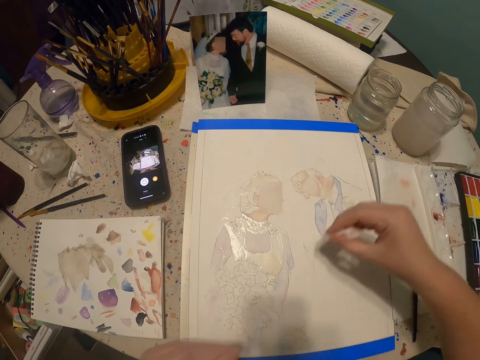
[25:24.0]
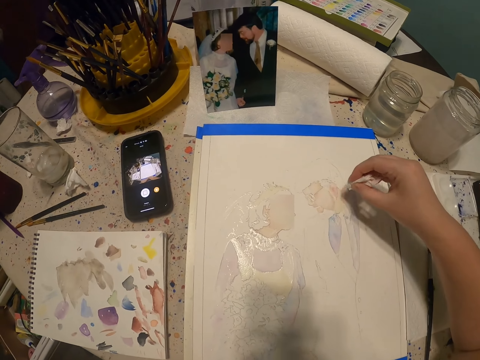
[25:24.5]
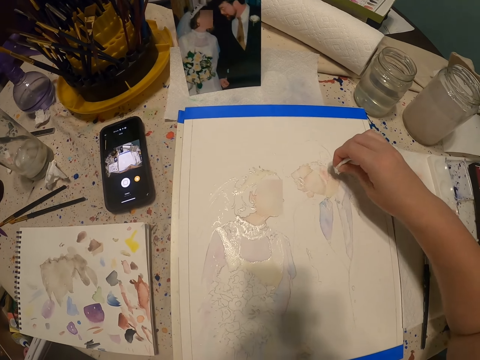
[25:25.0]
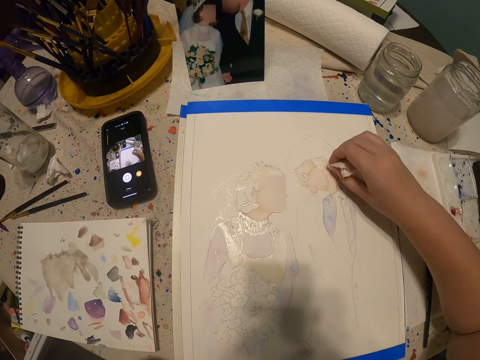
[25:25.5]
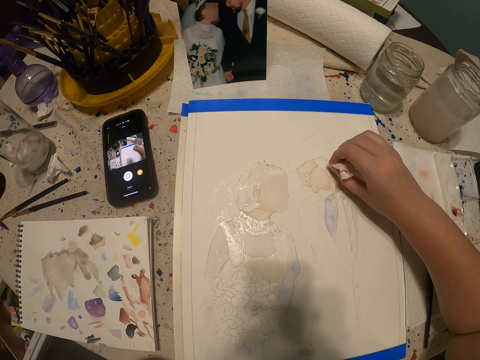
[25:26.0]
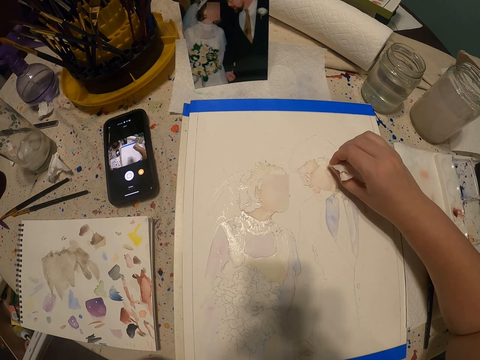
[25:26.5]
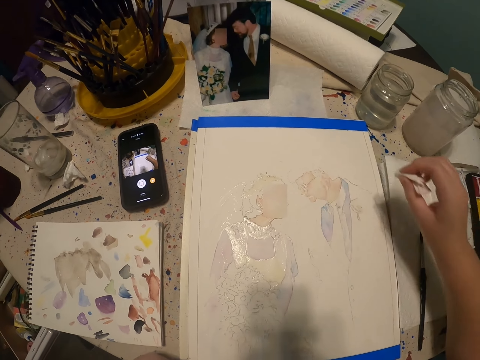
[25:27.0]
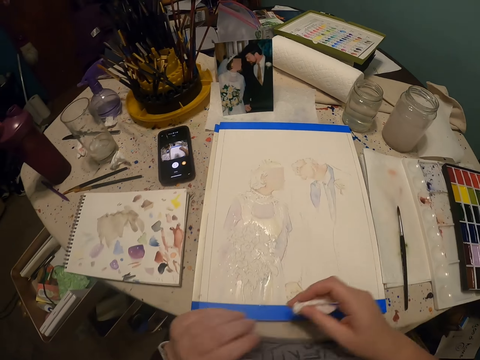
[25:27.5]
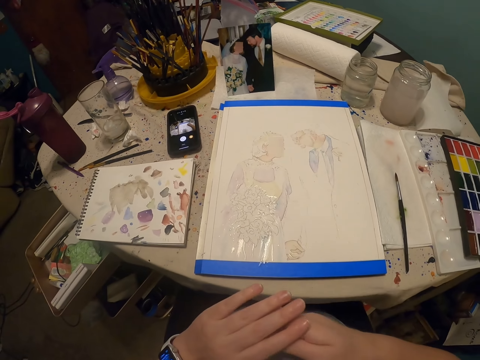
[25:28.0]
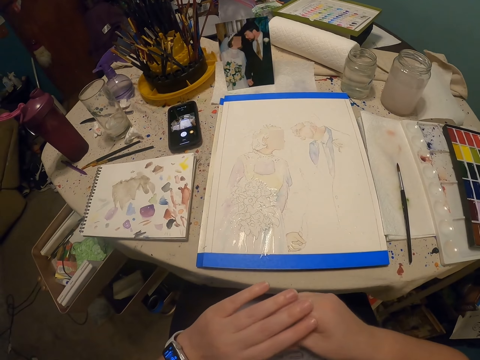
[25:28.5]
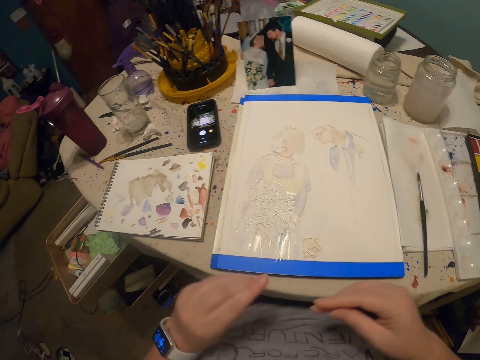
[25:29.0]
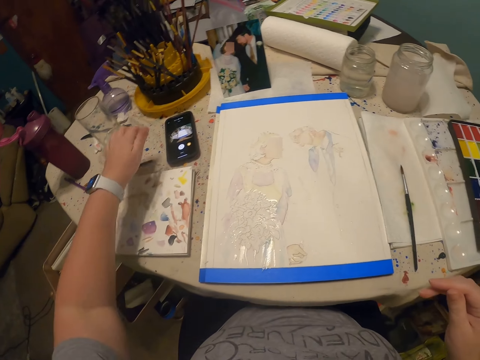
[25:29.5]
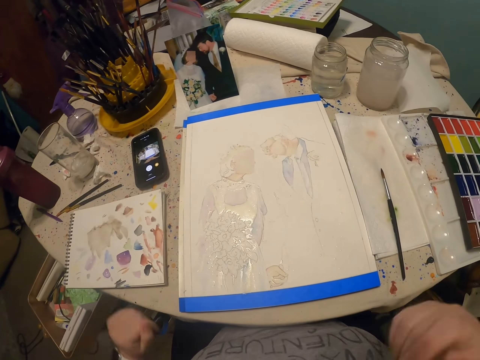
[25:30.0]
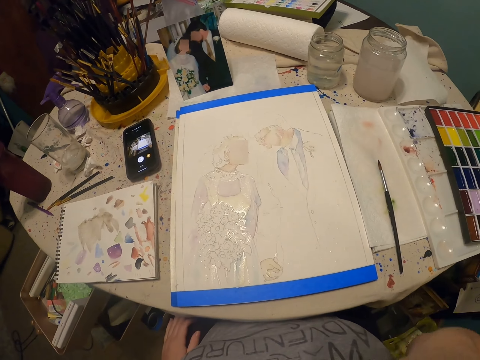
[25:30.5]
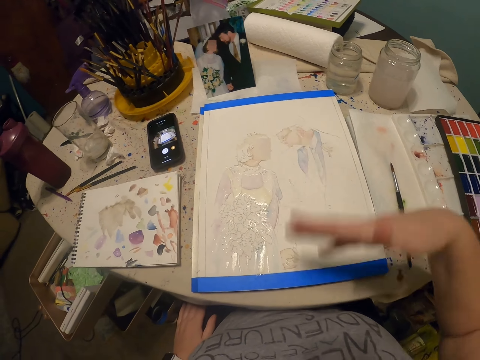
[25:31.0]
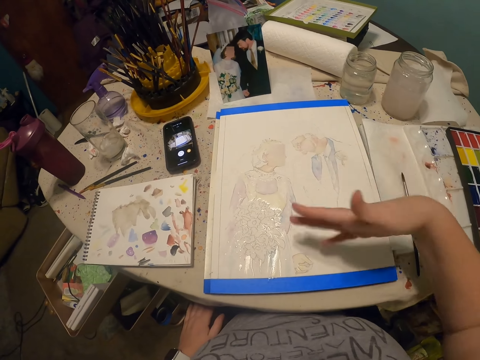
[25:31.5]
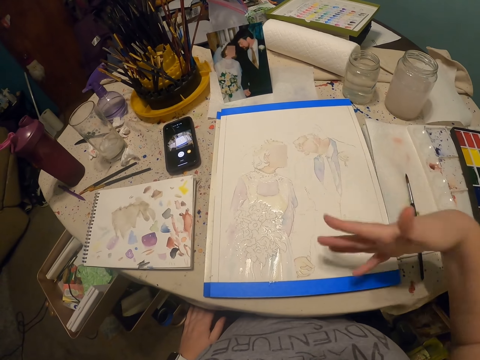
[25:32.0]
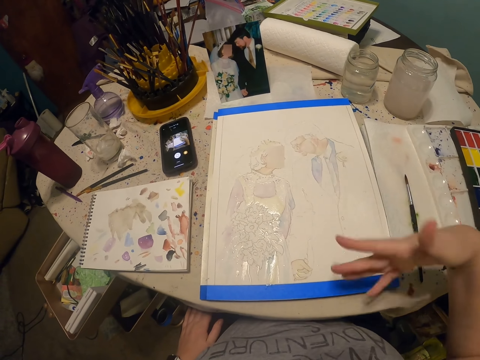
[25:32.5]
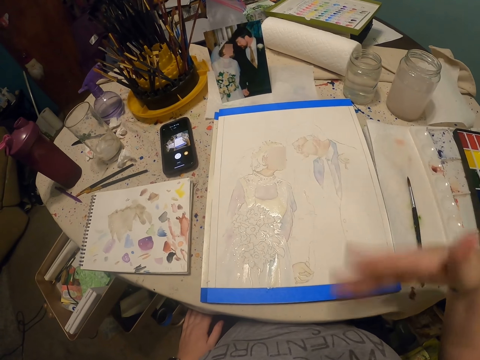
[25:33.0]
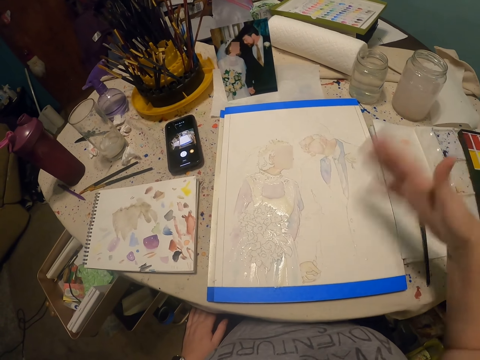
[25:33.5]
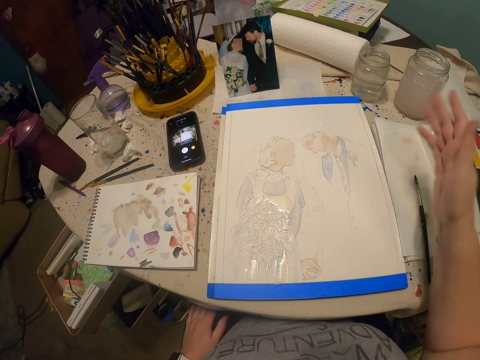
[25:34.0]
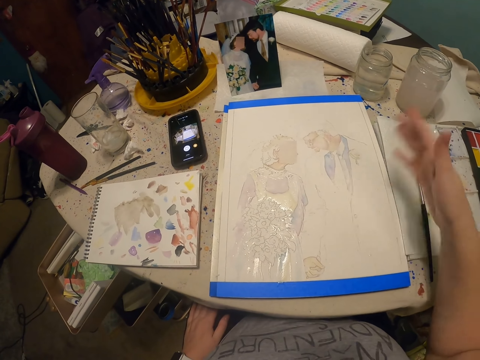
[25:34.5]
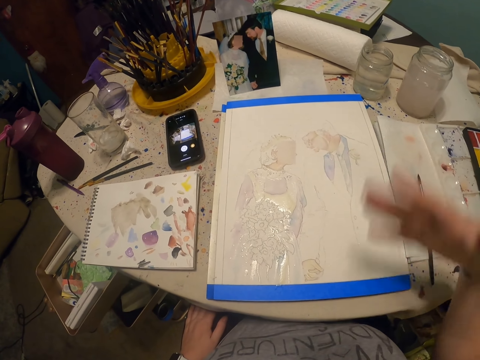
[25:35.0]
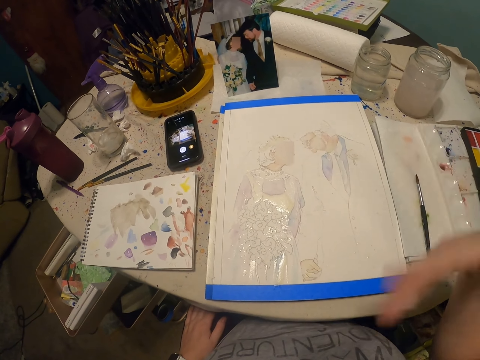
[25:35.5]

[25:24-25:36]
The camera wearer wipes the paint. He puts the tissue paper on the table. He sifts the paper. He winnows the sketch with his hand.

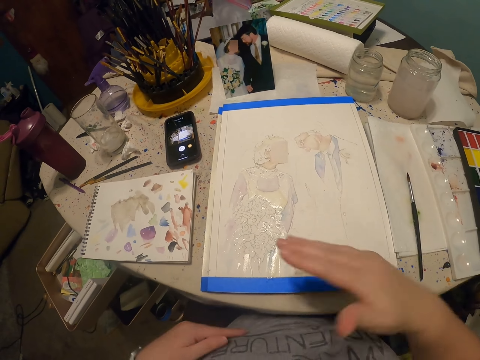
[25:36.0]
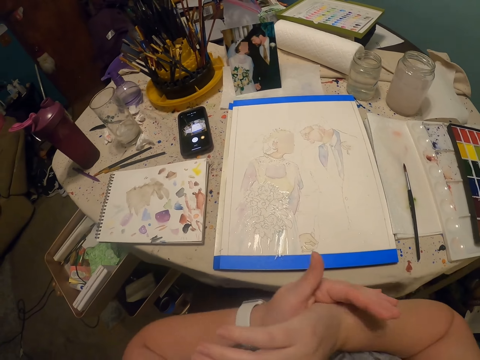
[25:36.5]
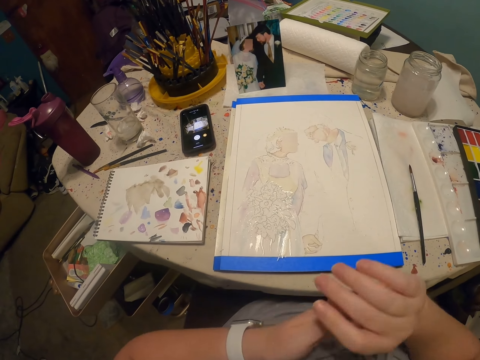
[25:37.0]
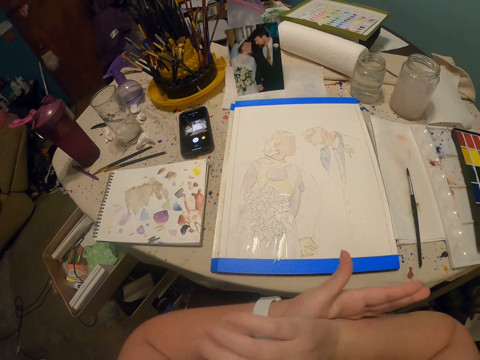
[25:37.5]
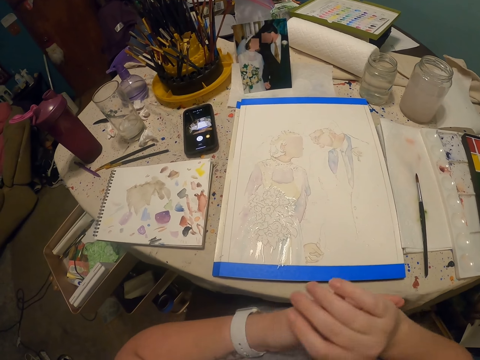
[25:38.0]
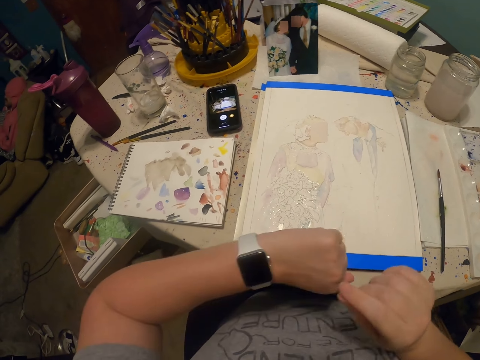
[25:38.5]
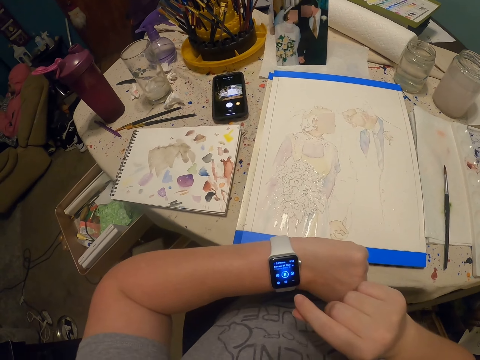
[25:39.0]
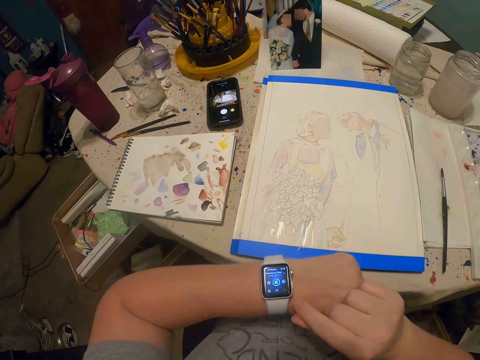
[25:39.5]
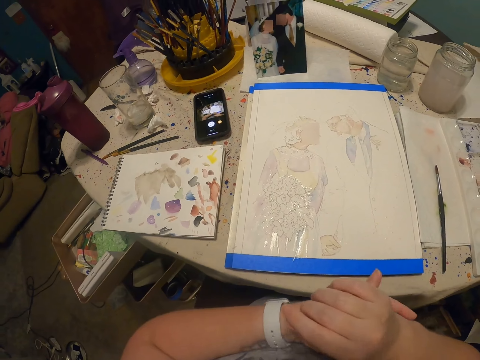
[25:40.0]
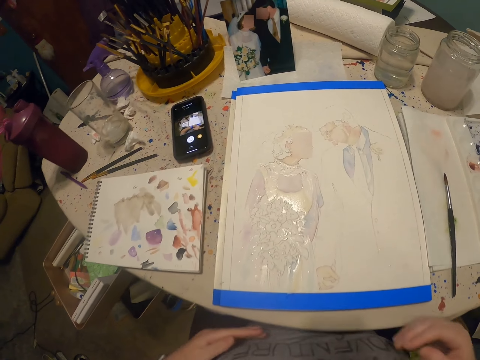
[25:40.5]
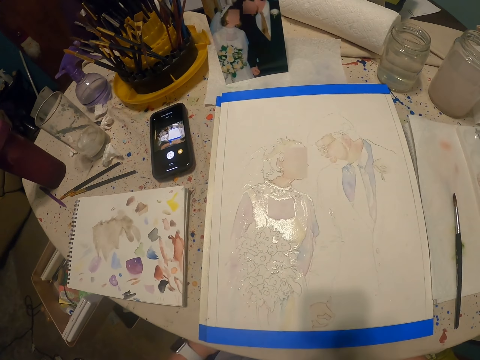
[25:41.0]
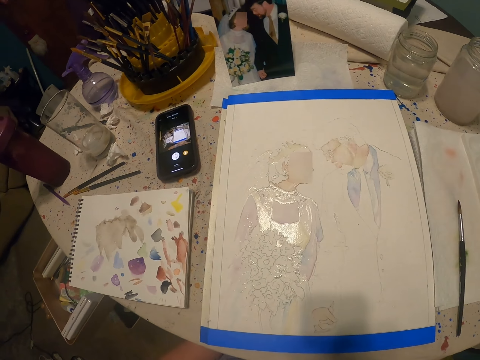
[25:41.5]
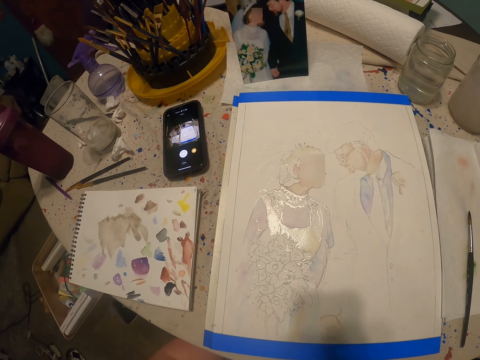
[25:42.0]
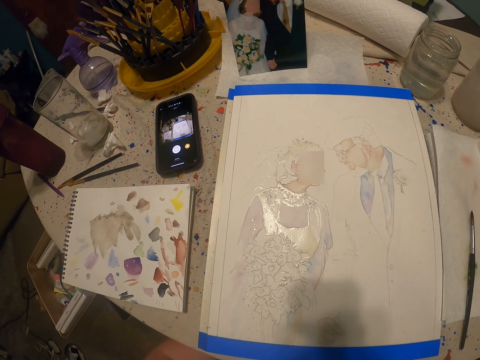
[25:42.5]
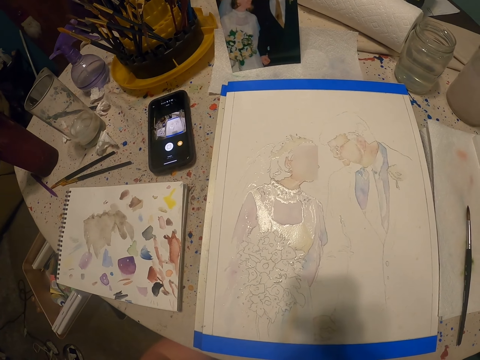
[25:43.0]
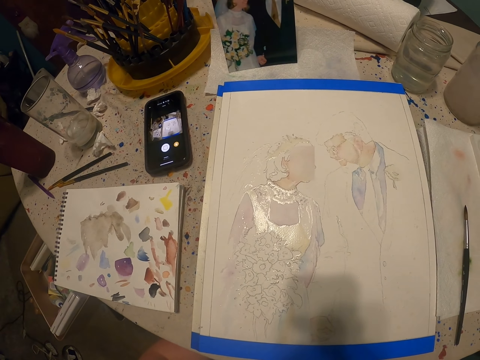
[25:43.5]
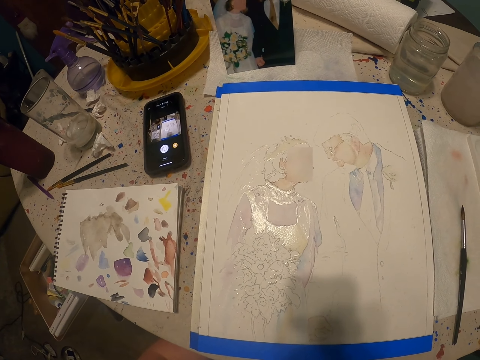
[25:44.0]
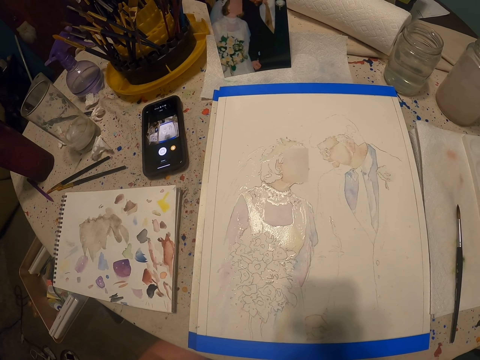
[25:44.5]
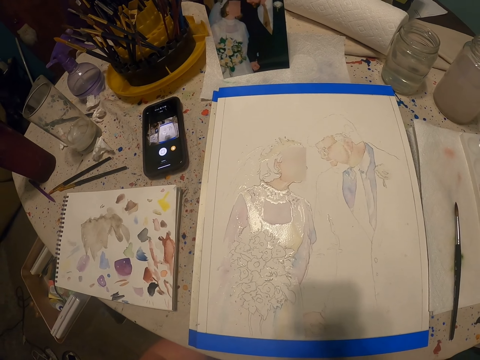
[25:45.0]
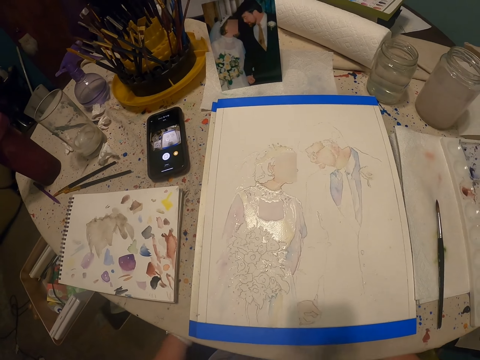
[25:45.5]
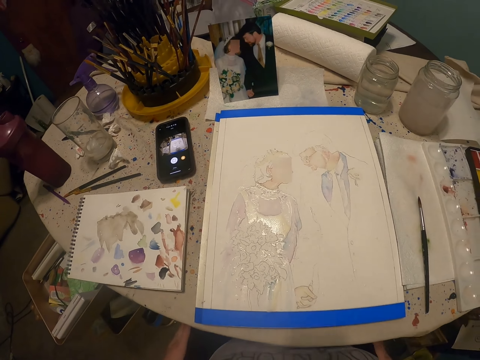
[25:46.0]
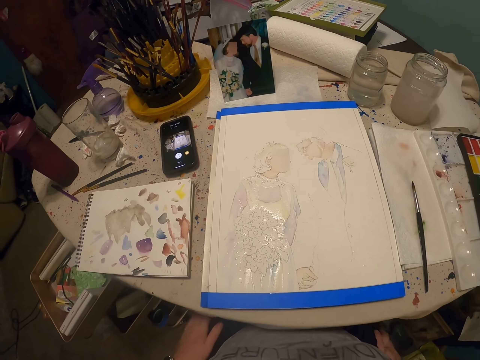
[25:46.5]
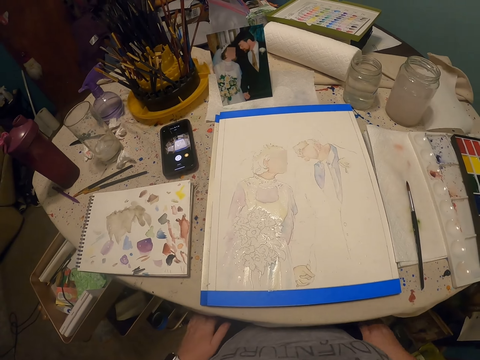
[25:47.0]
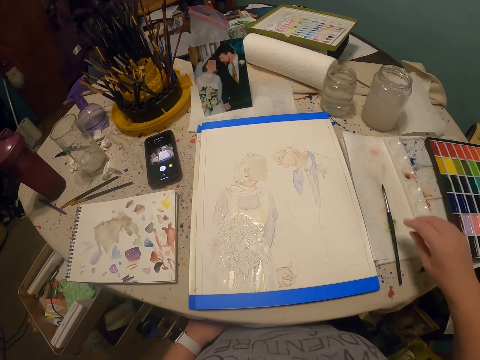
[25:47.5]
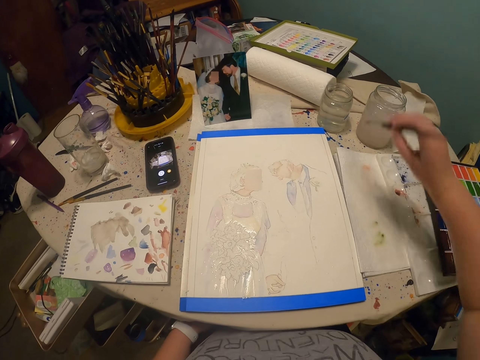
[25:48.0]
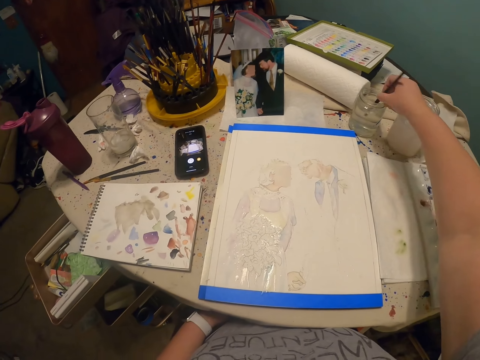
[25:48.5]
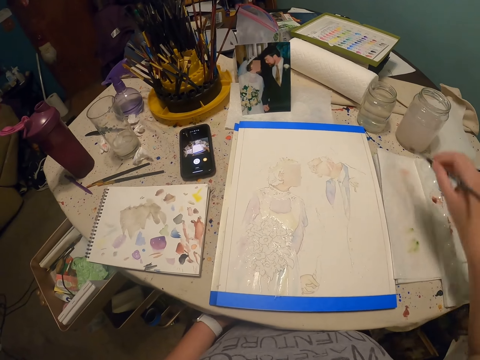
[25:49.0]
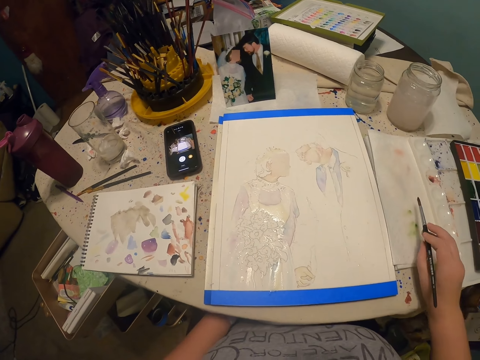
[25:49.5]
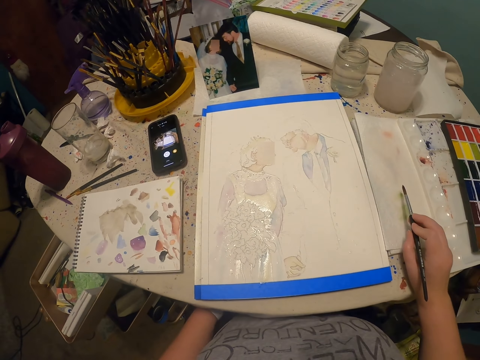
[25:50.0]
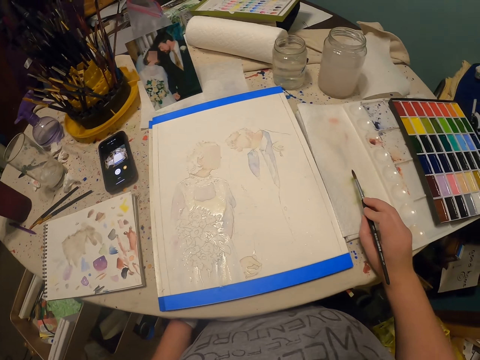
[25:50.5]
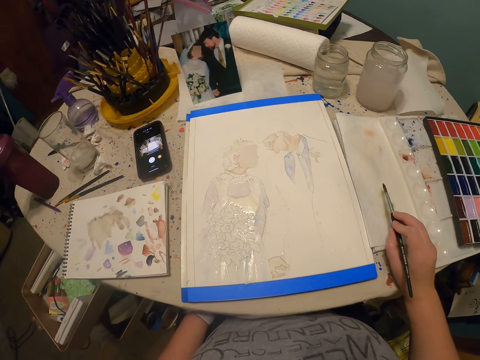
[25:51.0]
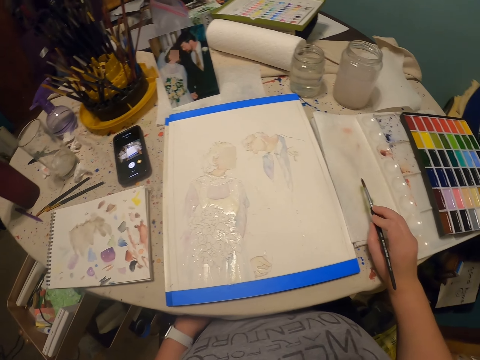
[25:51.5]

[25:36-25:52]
The camera wearer rubs hands together and looks around. They stare at a wrist watch and check the time on the clock. They look around and stare at the sketch. They pick the paintbrush from the paper. They dip the paintbrush in the water. They look around and stare at the sketch.
